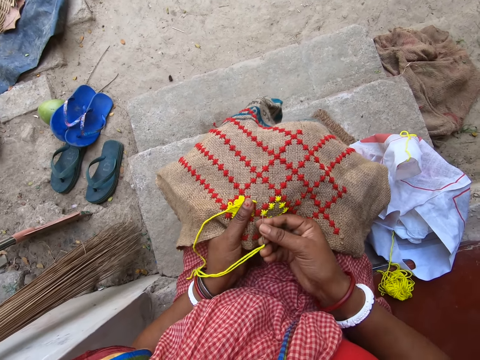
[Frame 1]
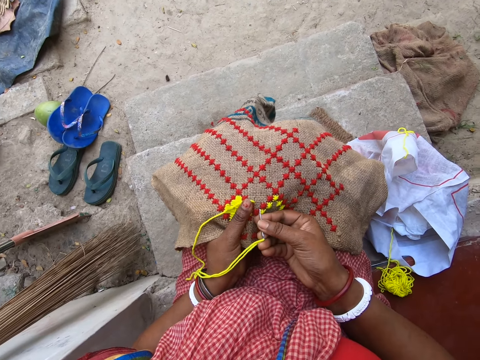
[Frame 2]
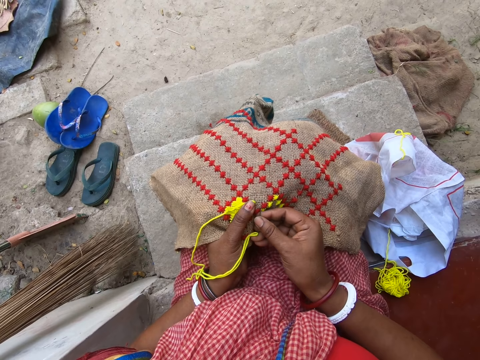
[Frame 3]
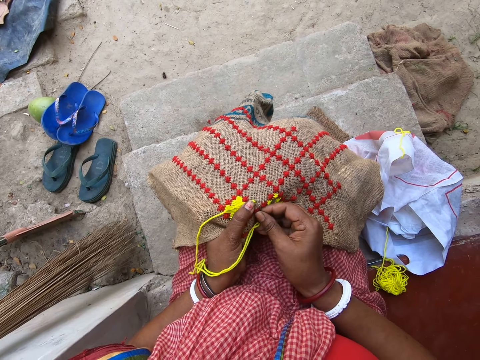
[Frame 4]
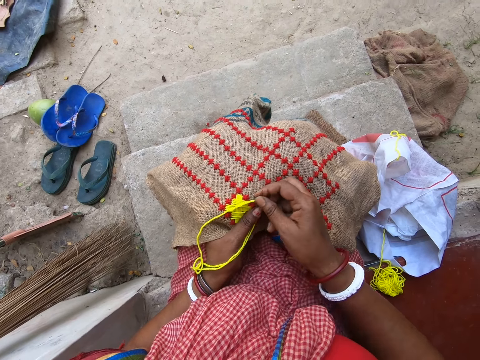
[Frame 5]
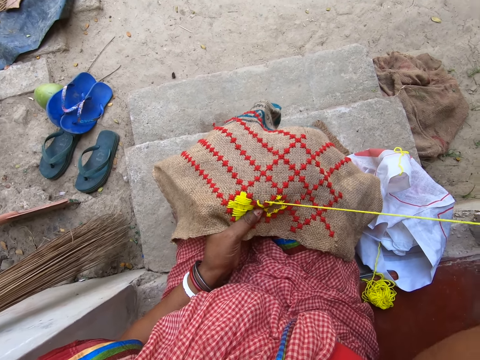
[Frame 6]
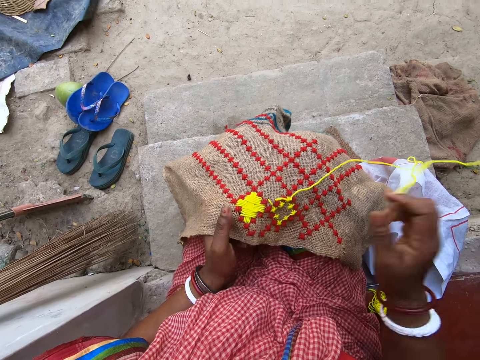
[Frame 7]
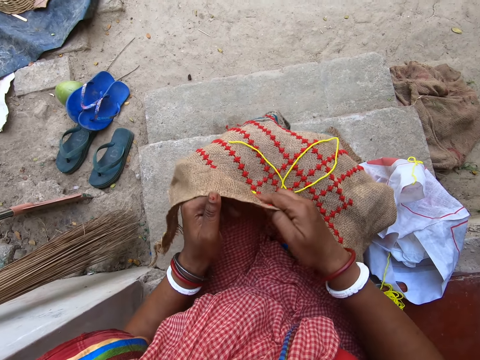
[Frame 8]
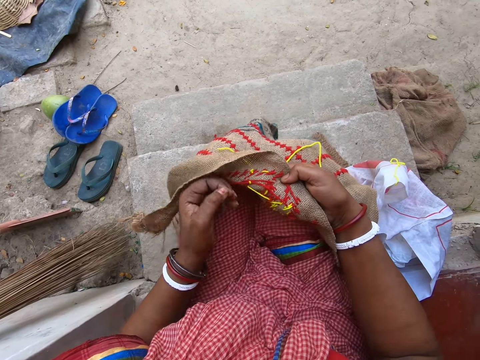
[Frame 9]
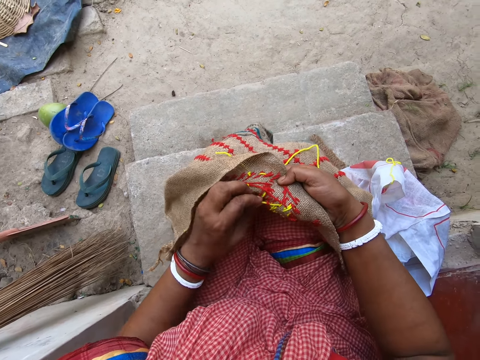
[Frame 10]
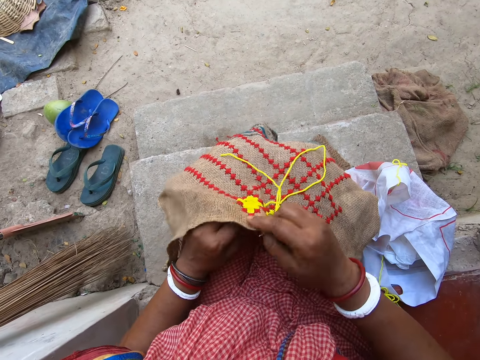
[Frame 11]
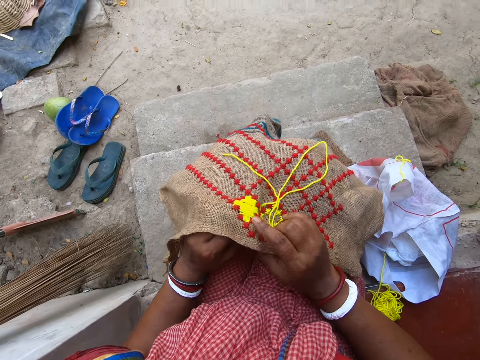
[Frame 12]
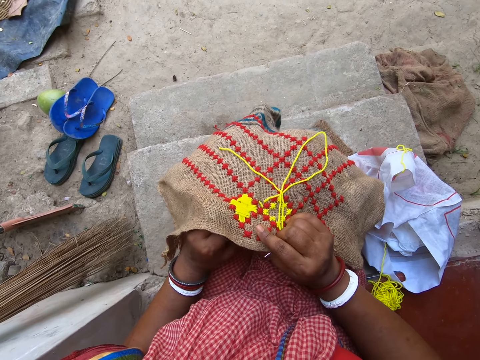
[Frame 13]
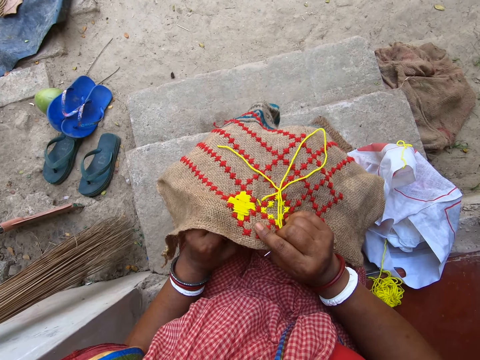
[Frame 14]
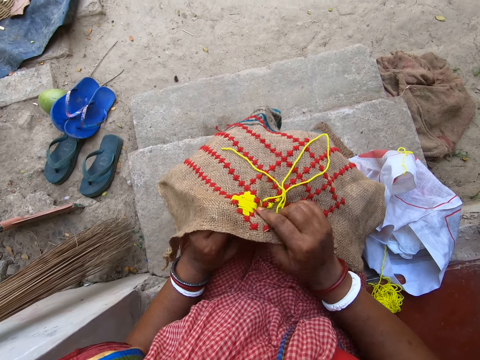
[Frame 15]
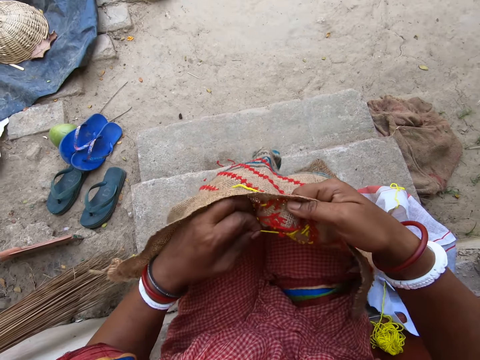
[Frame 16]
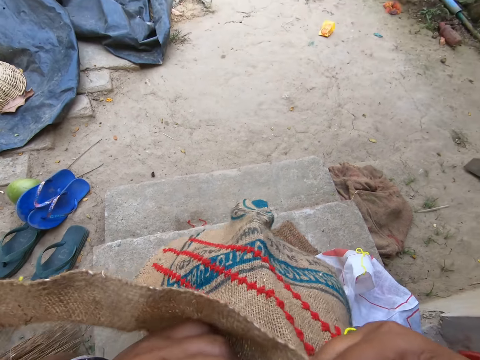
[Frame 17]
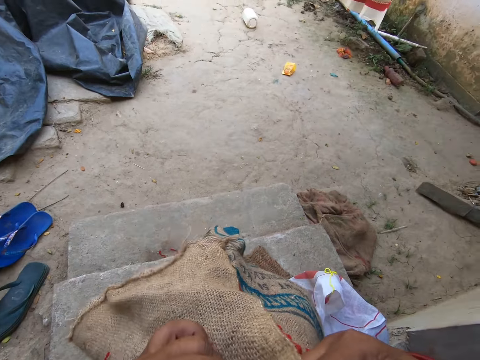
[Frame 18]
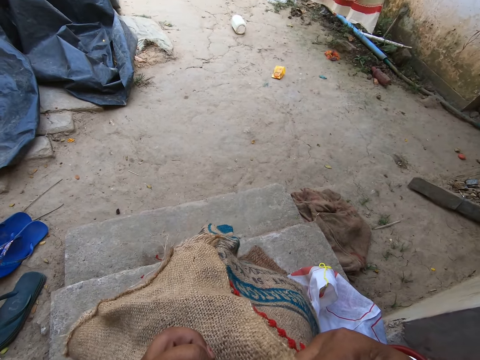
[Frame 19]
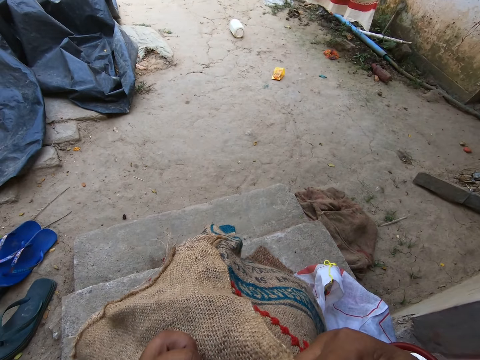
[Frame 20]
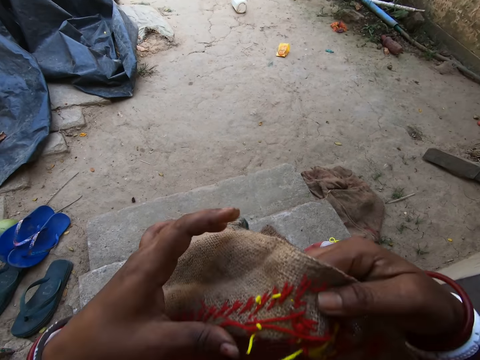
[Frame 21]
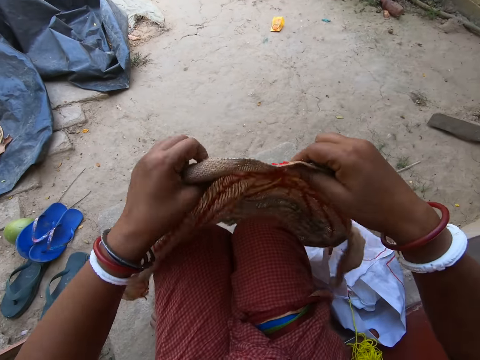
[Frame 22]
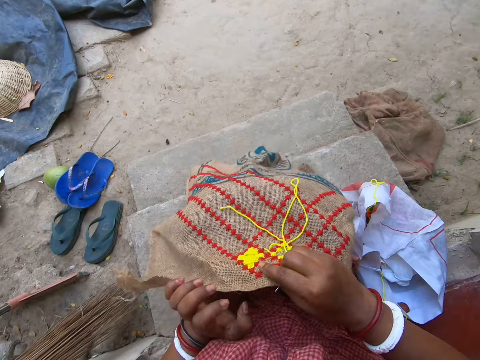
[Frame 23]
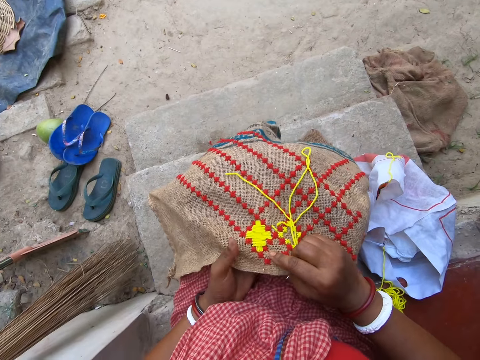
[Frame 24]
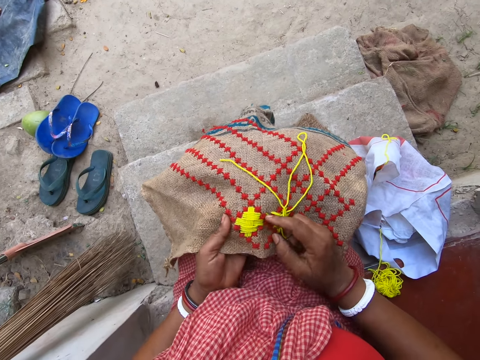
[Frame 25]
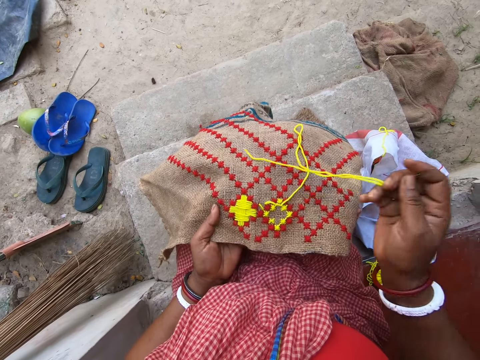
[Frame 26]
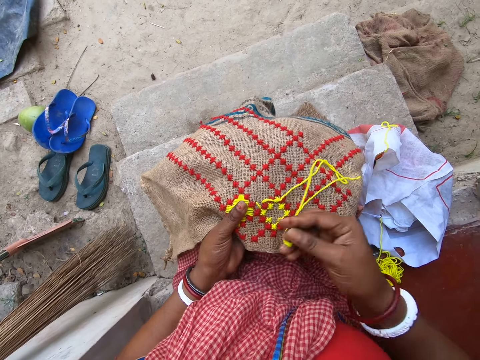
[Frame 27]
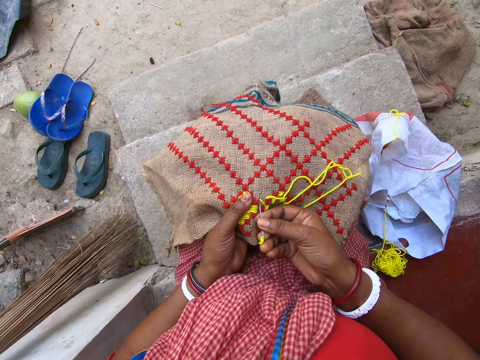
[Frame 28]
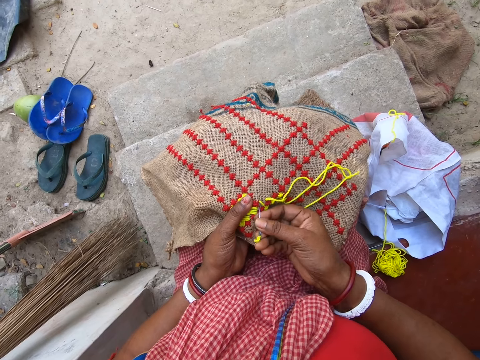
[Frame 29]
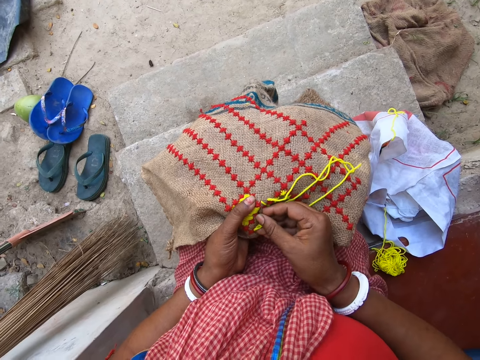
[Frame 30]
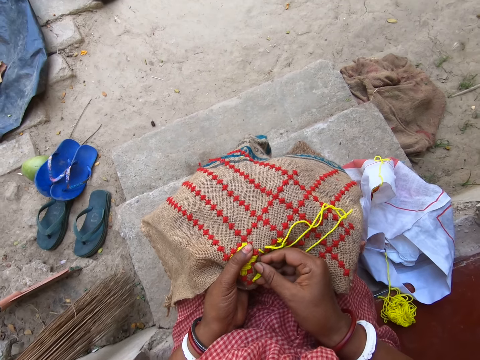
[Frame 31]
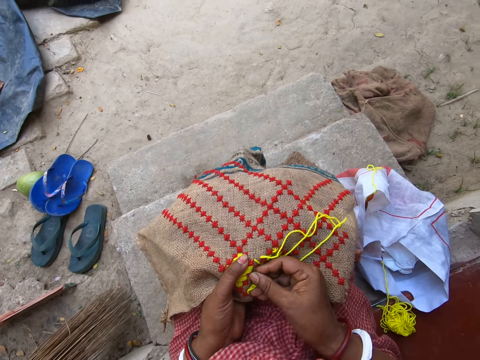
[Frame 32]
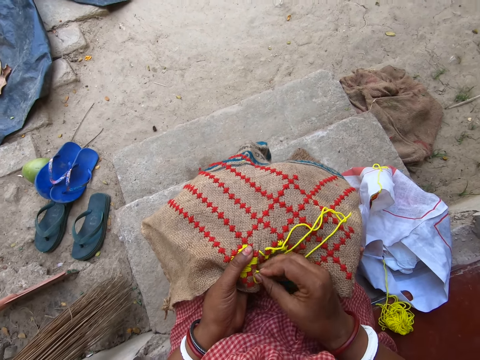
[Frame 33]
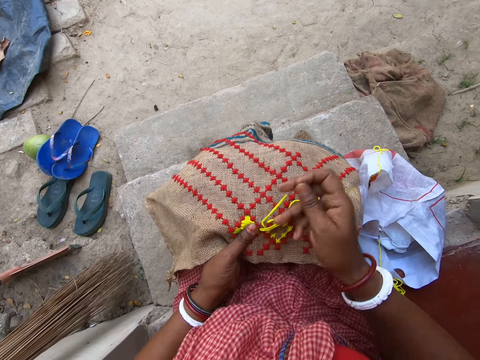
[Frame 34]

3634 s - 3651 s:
The camera wearer inserts the hook into the clothing material with her right hand. She picks the hook from the clothing material with her right hand. She flips the clothing material with her right hand. She pulls the yarn beneath the clothing material with her left hand. She puts the clothing material into her mouth with her hands. She cuts the yarn on the mat with her mouth. She lays the clothing material on her lap with her hands. She puts her left thumb on the embroiled material. She inserts the hook into the clothing material with her right hand. She crochets the mat. She picks the hook from the clothing material with her right hand.
